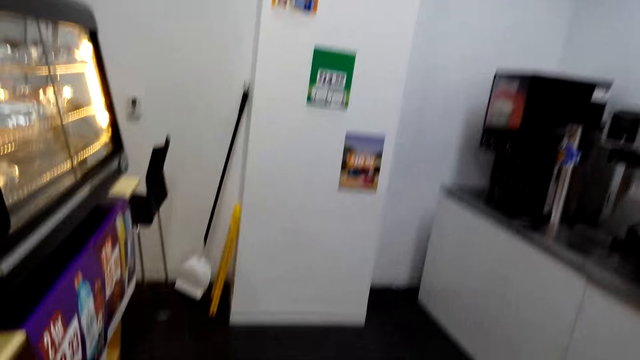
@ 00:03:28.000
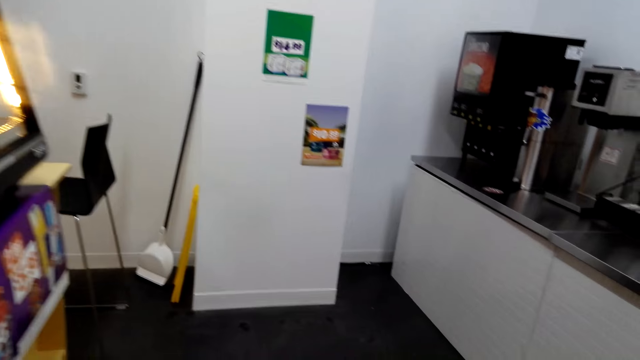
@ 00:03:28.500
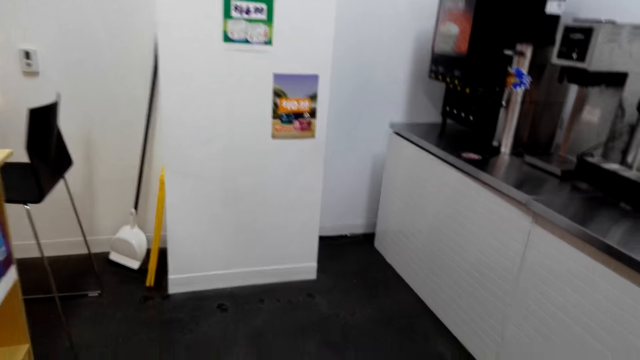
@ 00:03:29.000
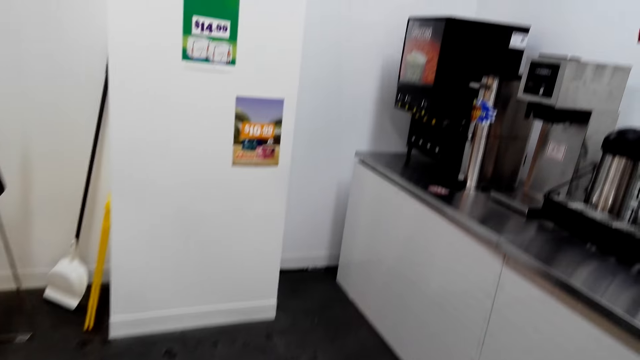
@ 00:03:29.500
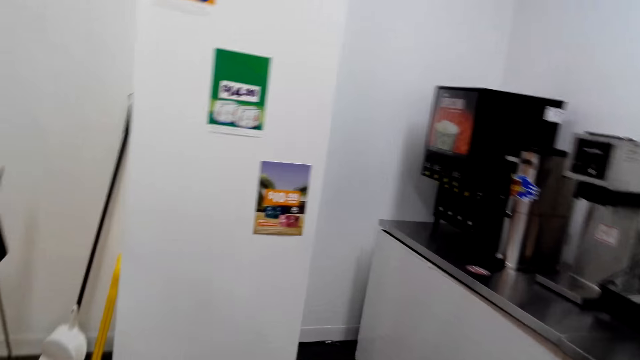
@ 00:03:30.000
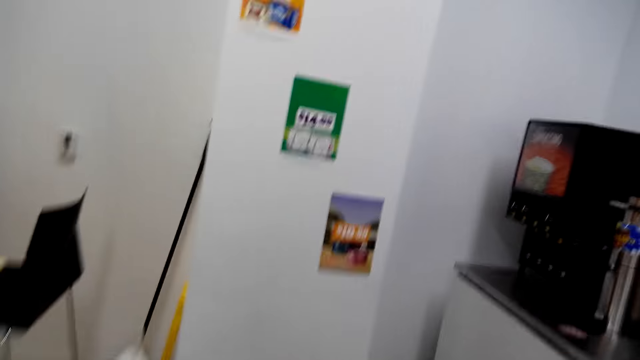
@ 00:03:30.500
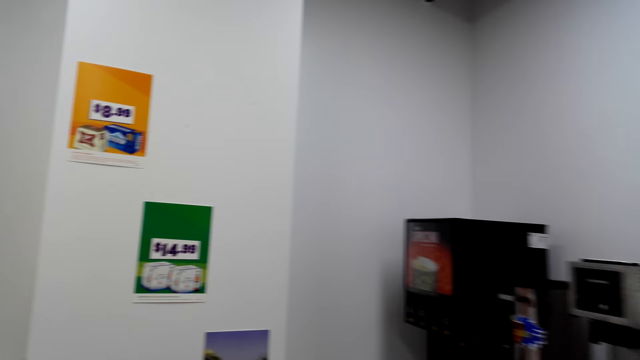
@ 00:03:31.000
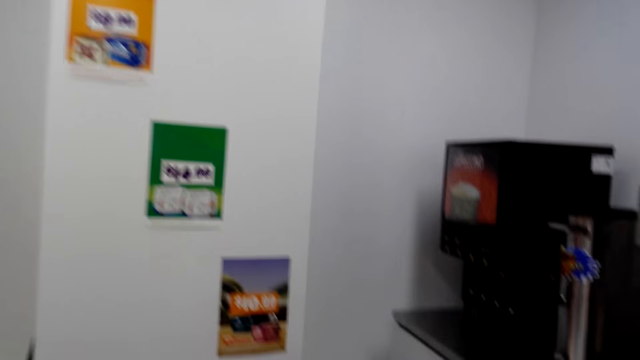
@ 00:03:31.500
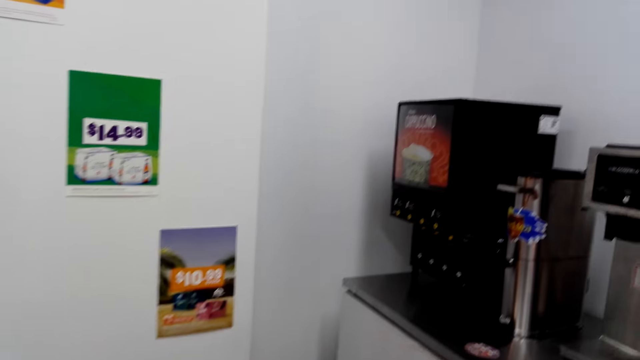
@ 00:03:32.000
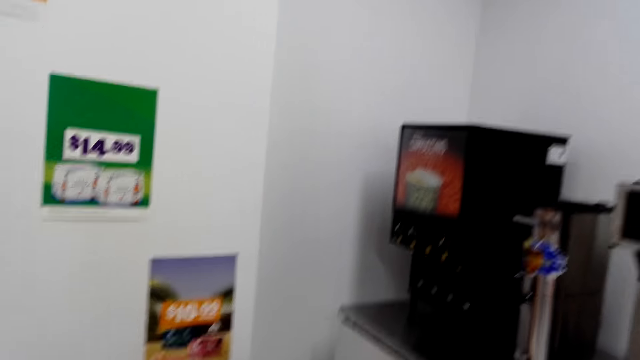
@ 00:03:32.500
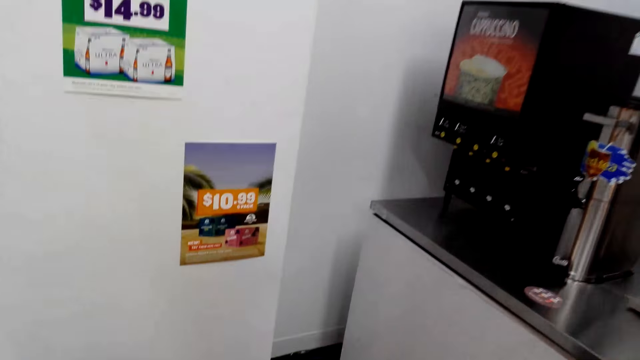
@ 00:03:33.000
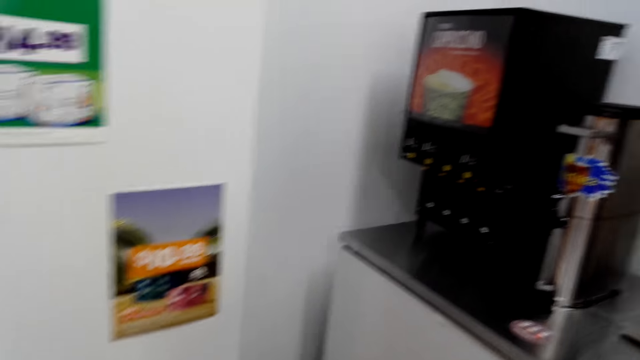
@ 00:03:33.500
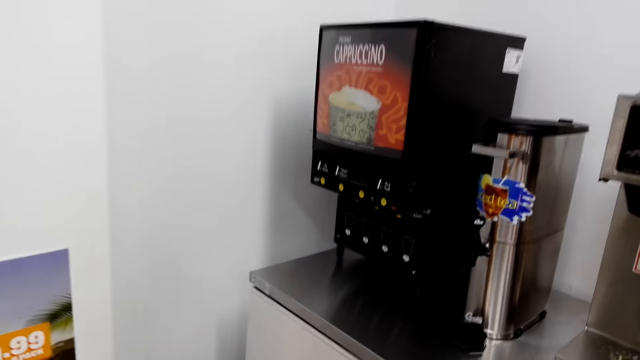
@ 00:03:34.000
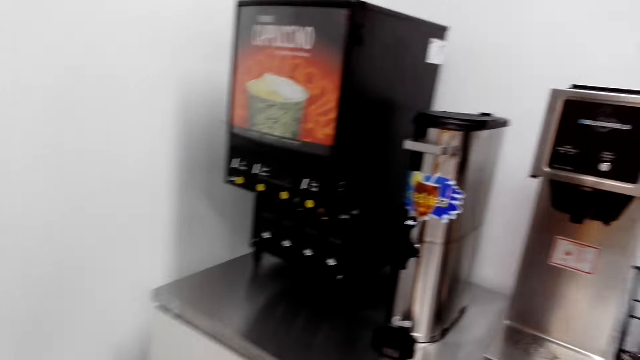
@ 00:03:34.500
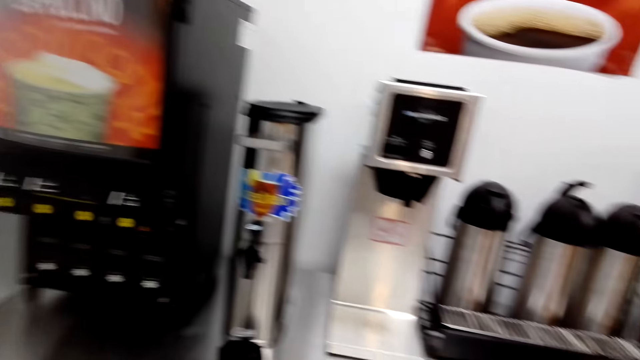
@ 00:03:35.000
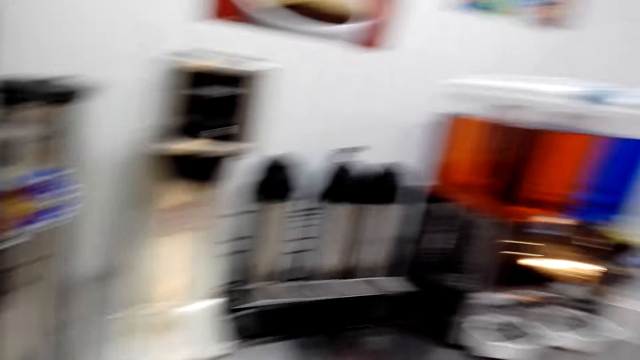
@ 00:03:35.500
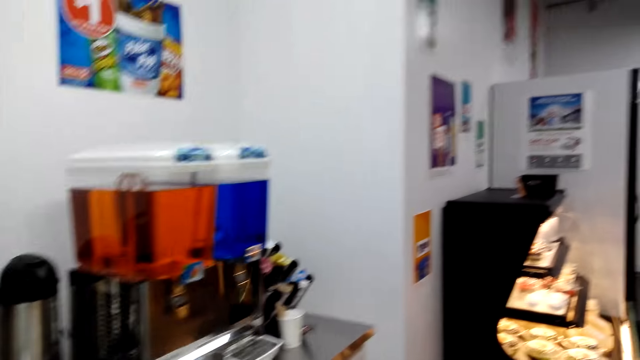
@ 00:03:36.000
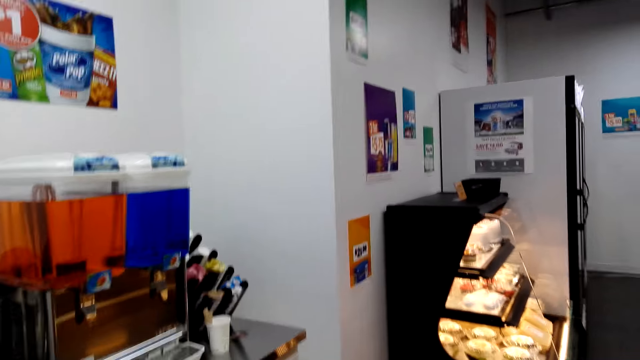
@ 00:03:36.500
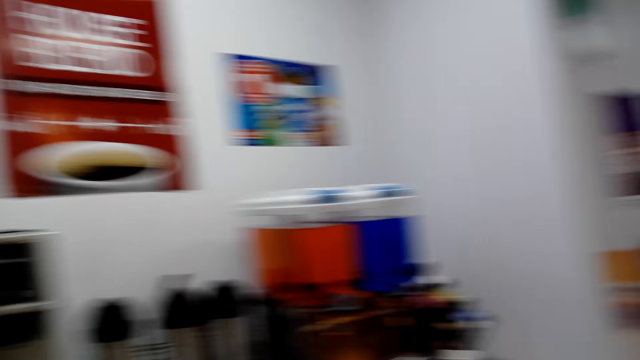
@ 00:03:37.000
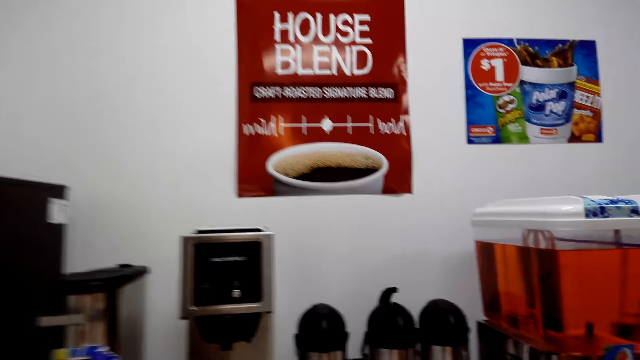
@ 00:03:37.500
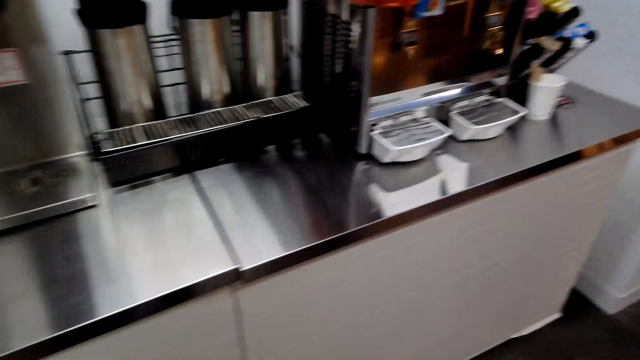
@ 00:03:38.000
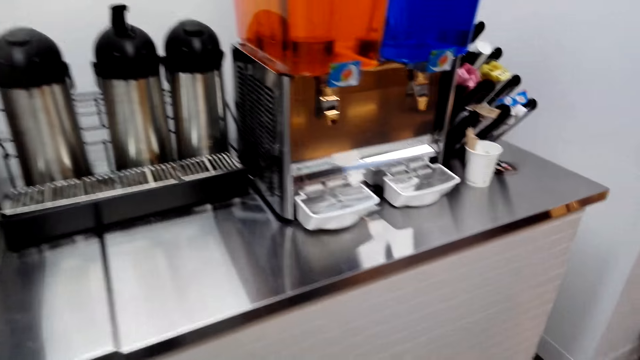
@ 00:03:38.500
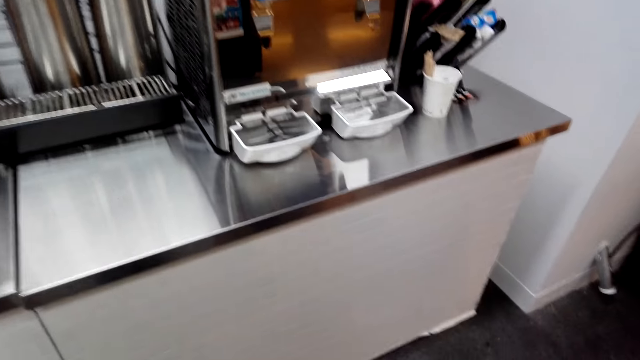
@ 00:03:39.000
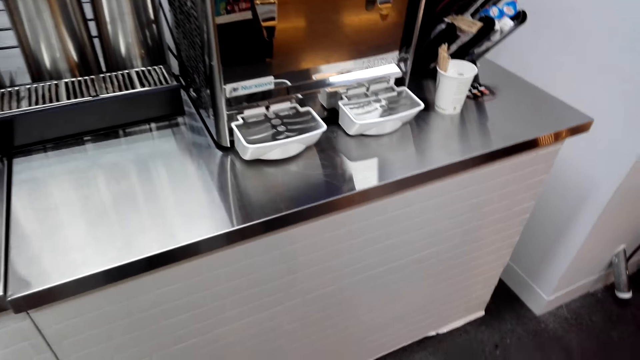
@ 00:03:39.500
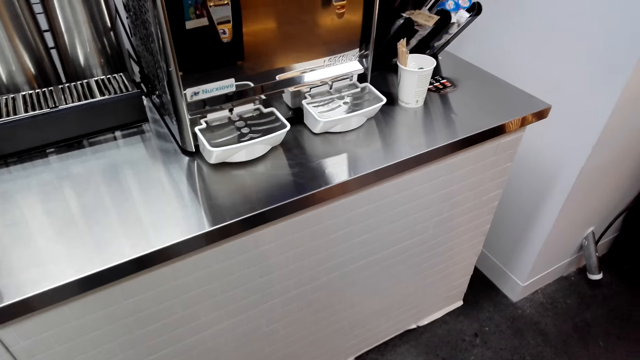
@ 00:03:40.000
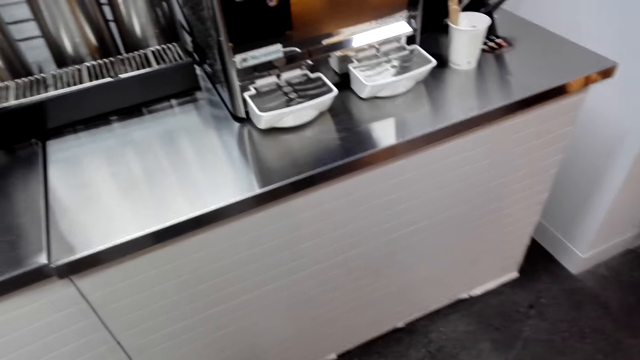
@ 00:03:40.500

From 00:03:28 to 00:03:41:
The camera wearer converses with the cashier. They walk towards the beverage area. They move around.

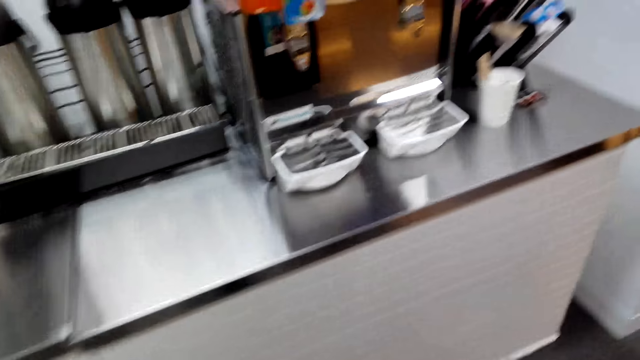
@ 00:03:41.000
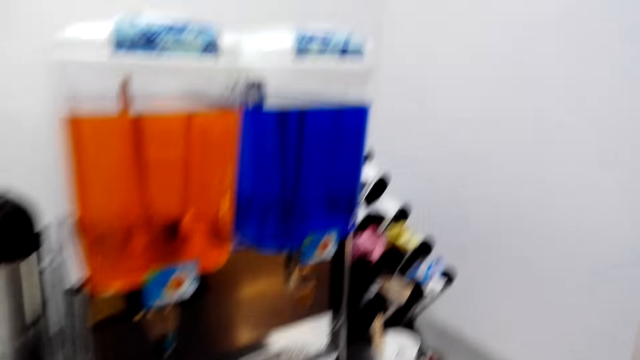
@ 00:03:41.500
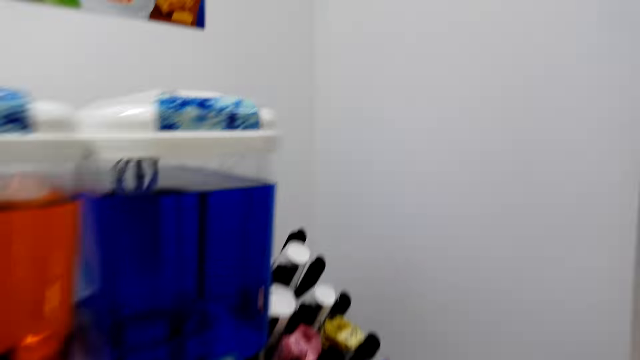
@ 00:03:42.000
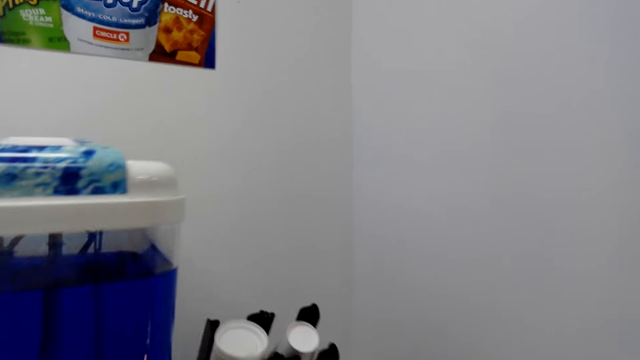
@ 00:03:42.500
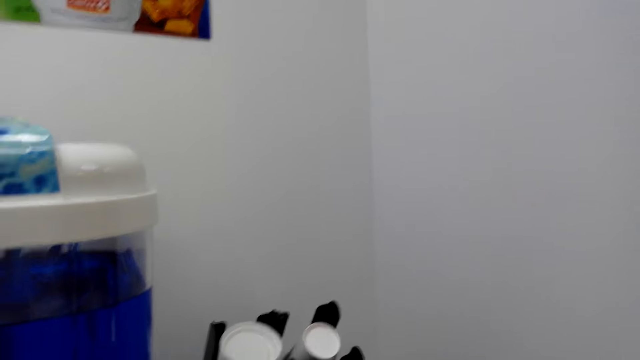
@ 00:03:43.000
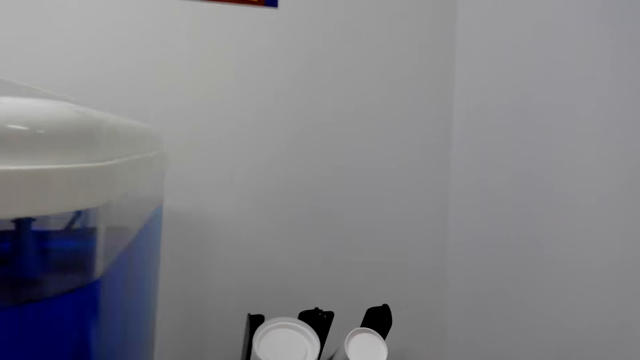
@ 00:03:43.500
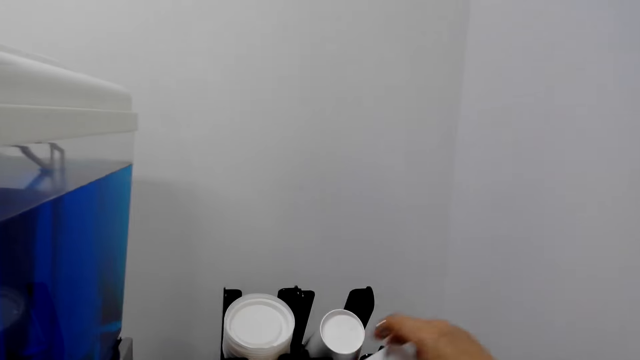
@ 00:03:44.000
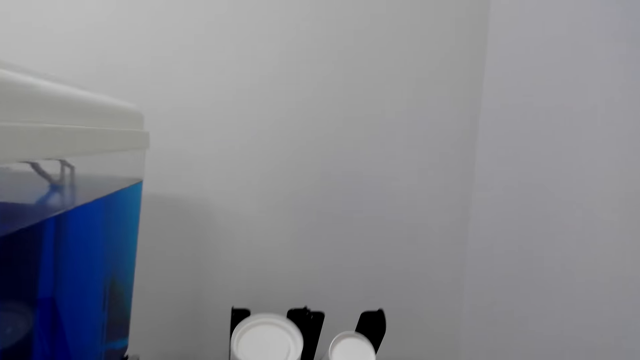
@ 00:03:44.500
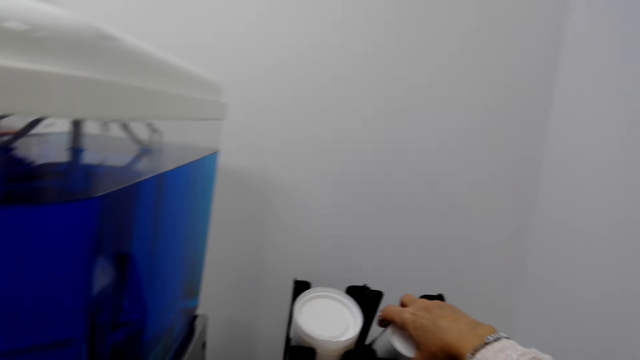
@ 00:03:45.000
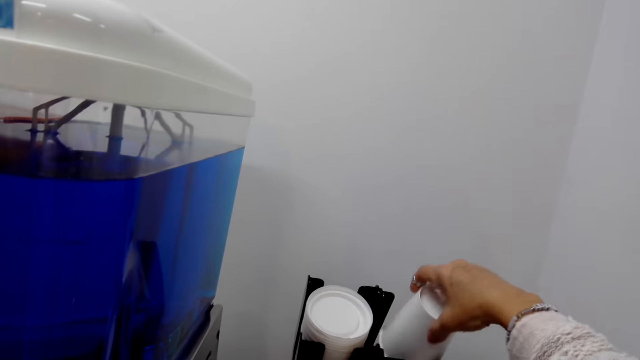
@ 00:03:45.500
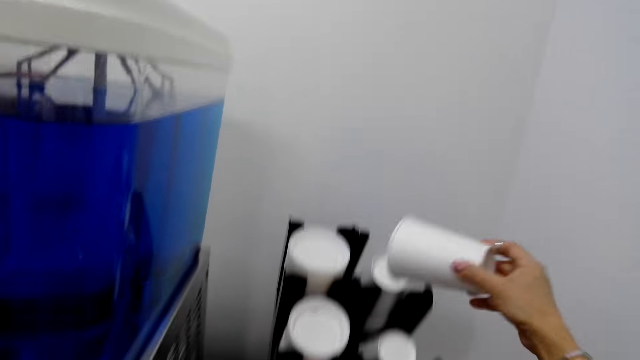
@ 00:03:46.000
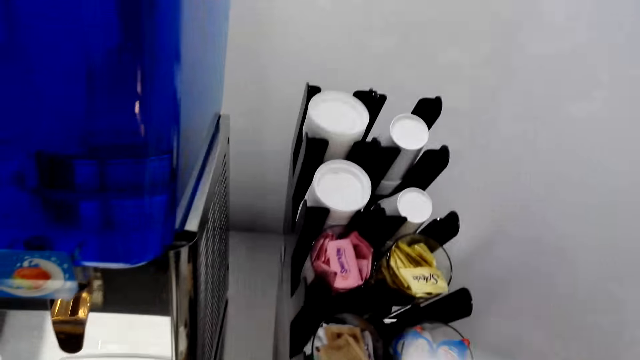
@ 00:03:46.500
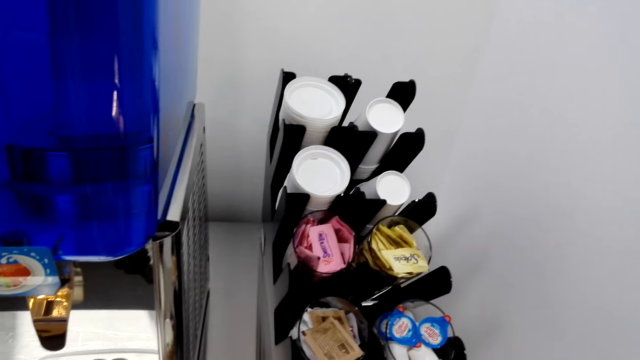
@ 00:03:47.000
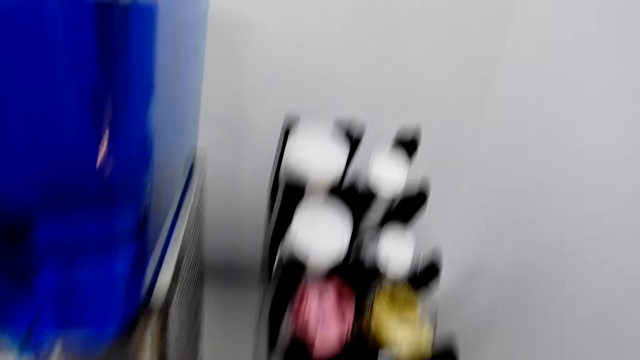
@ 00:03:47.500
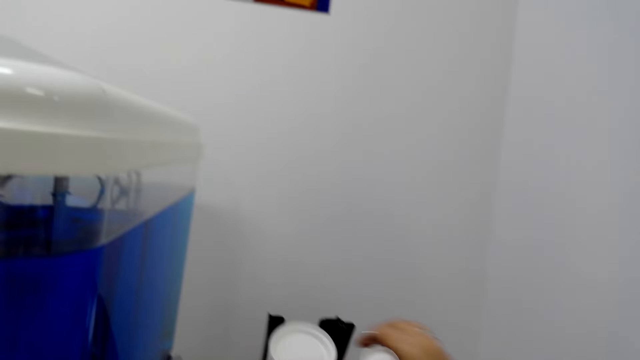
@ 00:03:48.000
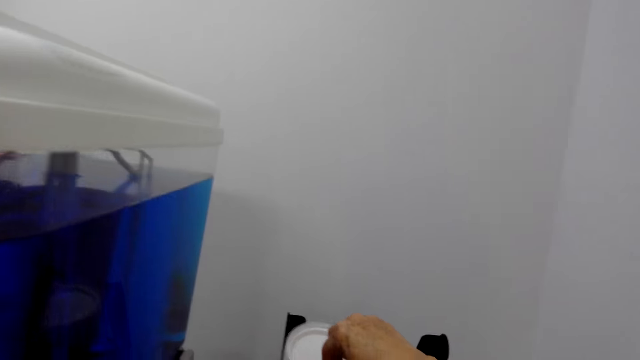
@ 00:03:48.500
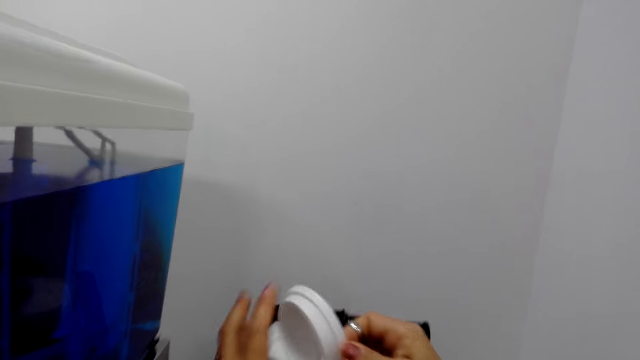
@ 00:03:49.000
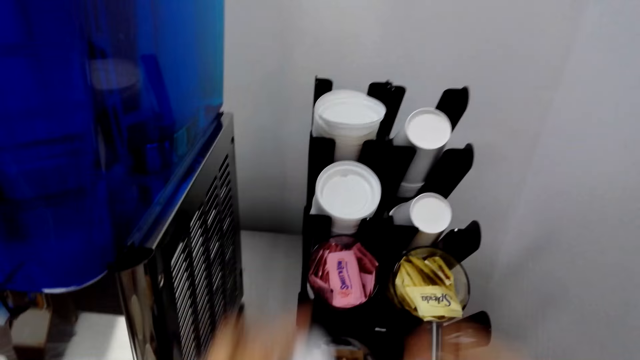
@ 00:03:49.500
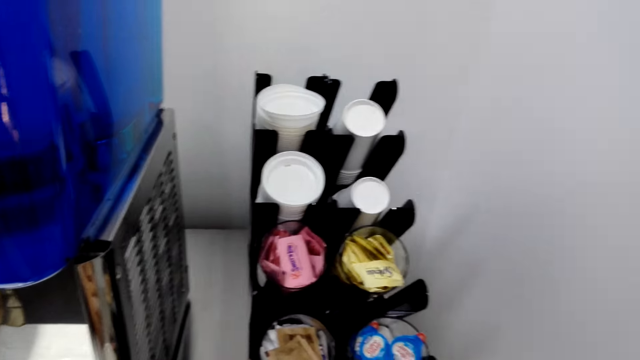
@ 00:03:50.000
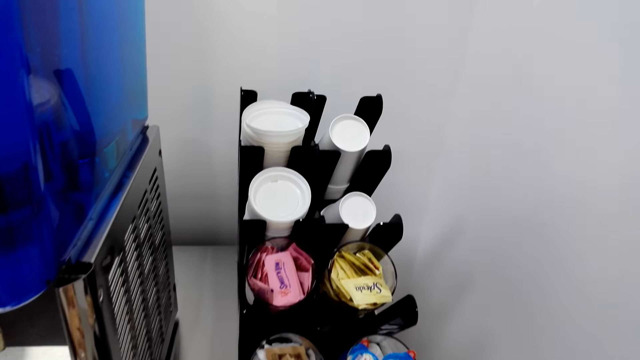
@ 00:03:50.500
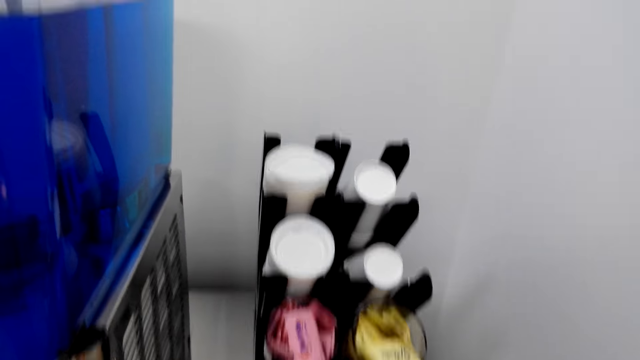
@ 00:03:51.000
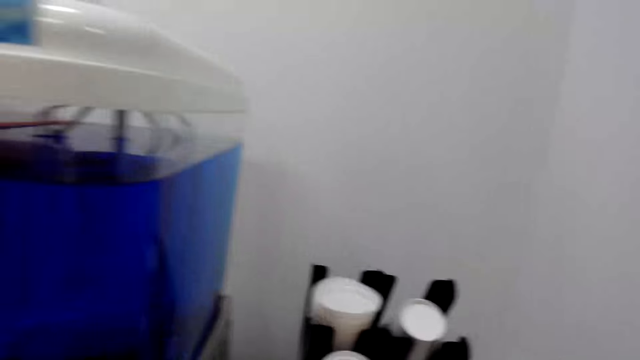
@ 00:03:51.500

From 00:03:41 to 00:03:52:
The camera wearer picks up a party cup. They pick up a cup lid.
